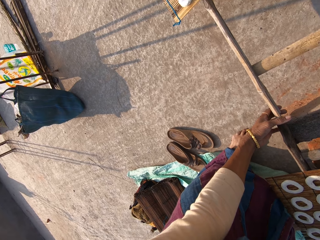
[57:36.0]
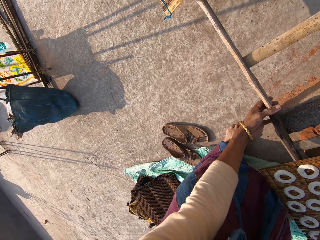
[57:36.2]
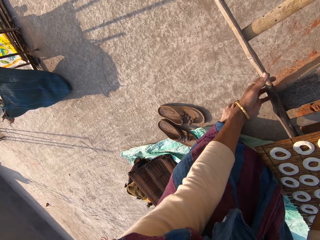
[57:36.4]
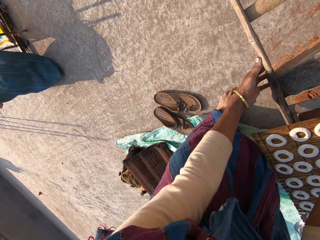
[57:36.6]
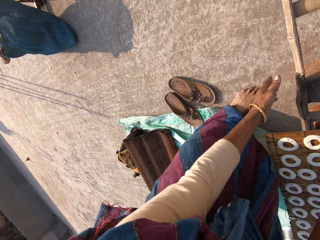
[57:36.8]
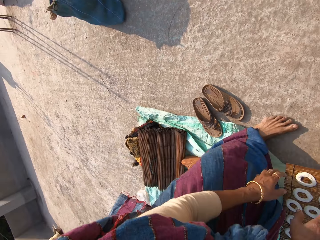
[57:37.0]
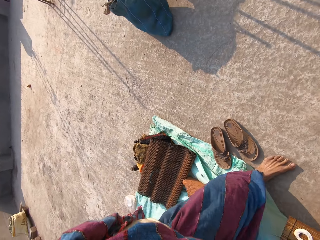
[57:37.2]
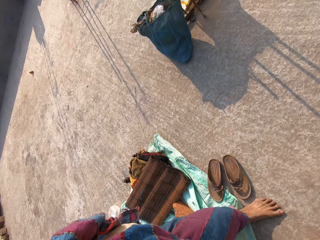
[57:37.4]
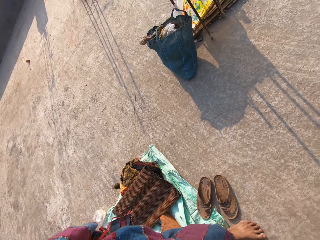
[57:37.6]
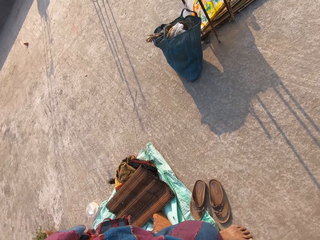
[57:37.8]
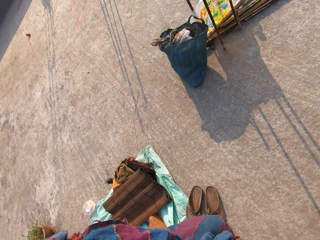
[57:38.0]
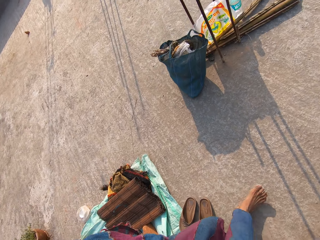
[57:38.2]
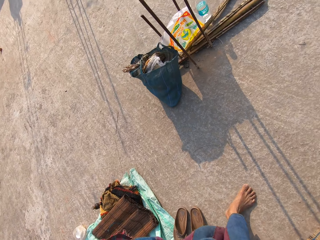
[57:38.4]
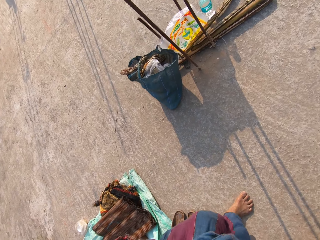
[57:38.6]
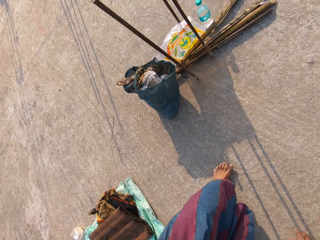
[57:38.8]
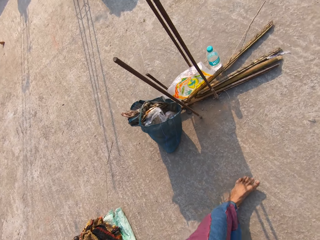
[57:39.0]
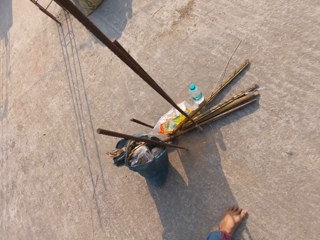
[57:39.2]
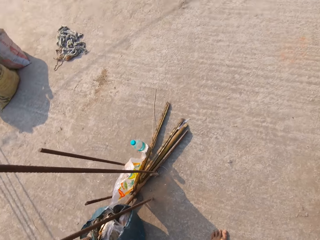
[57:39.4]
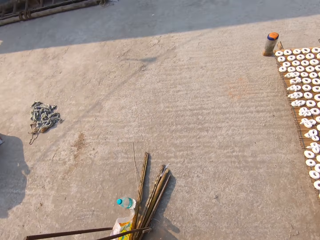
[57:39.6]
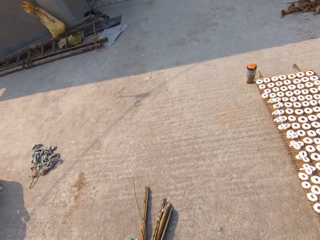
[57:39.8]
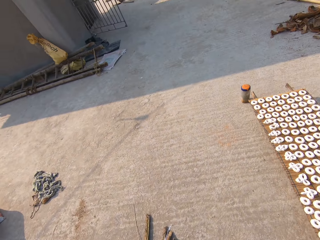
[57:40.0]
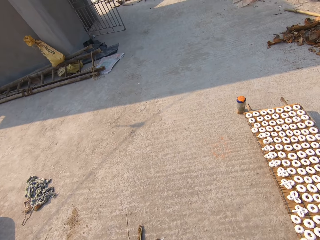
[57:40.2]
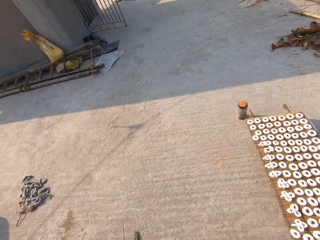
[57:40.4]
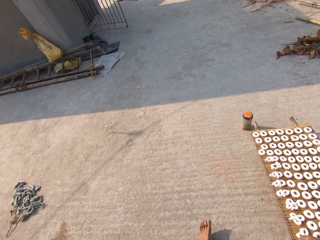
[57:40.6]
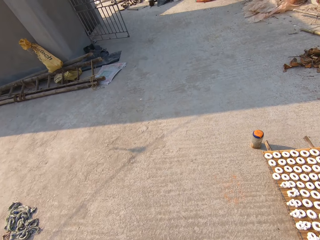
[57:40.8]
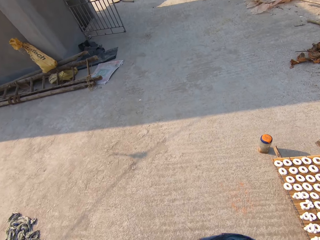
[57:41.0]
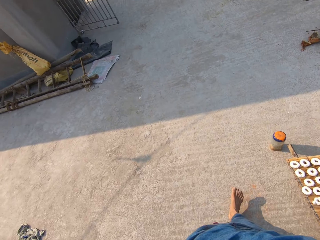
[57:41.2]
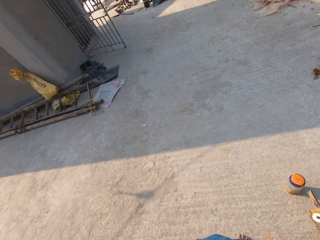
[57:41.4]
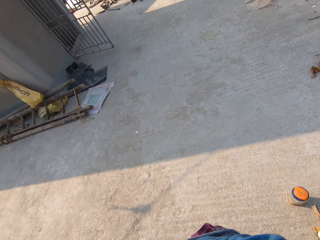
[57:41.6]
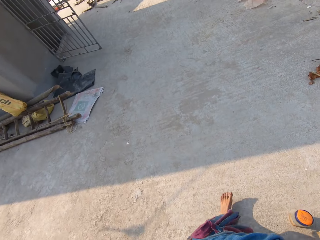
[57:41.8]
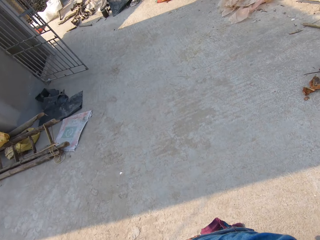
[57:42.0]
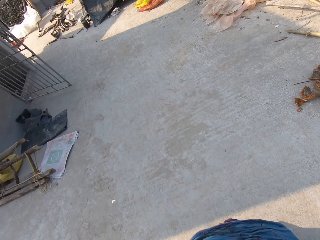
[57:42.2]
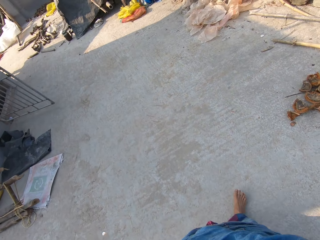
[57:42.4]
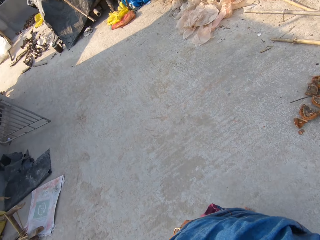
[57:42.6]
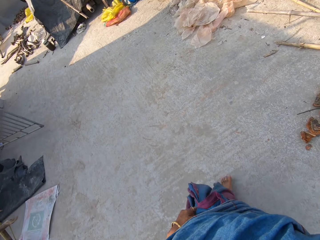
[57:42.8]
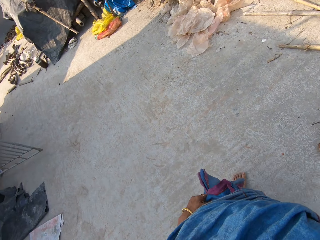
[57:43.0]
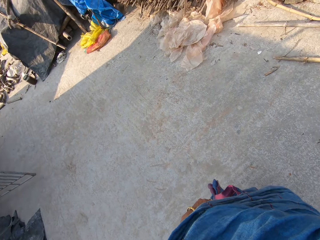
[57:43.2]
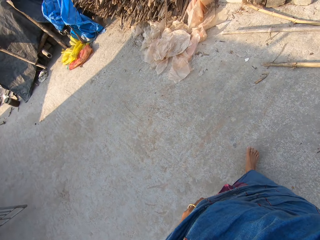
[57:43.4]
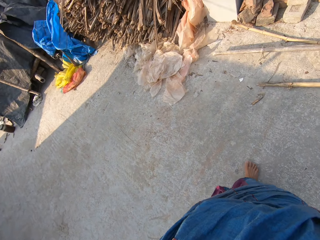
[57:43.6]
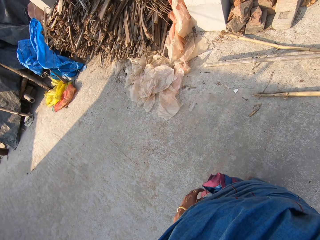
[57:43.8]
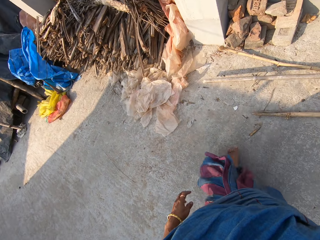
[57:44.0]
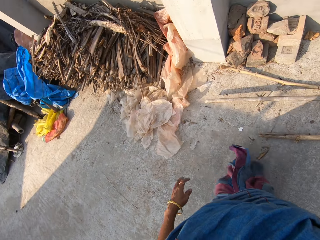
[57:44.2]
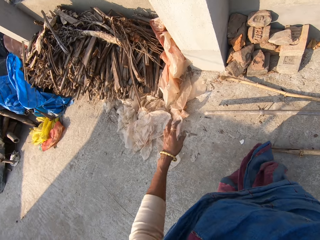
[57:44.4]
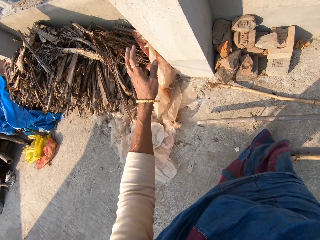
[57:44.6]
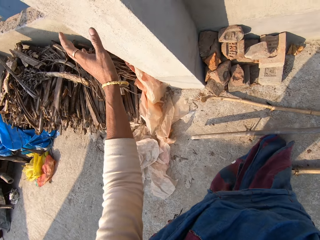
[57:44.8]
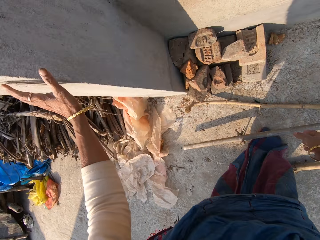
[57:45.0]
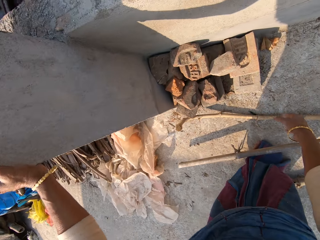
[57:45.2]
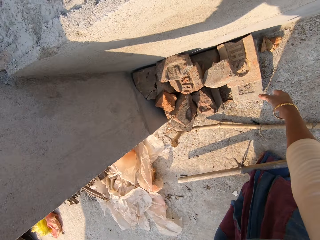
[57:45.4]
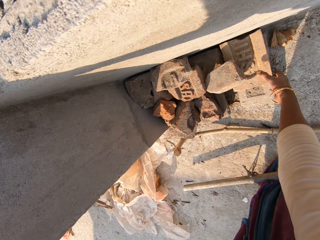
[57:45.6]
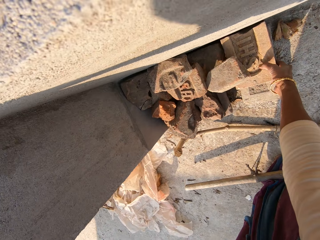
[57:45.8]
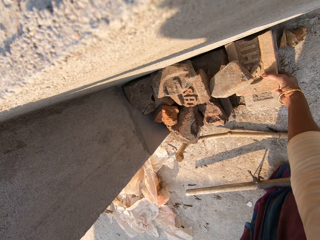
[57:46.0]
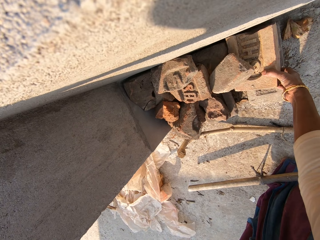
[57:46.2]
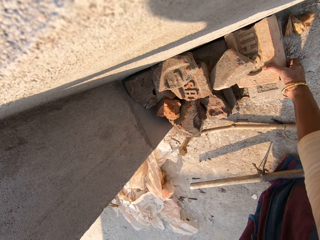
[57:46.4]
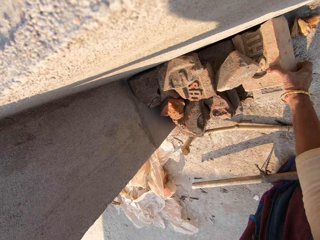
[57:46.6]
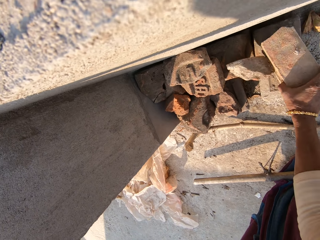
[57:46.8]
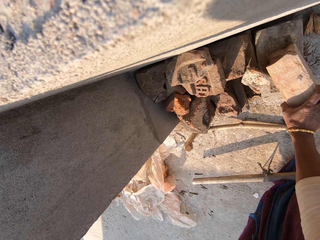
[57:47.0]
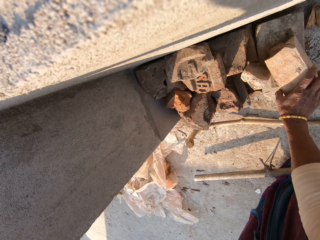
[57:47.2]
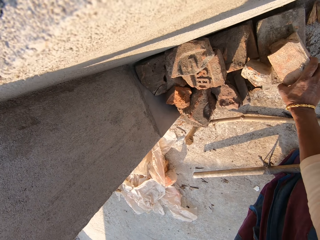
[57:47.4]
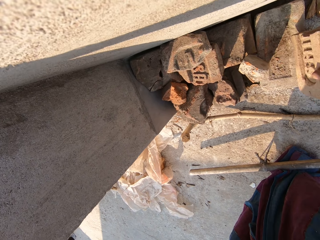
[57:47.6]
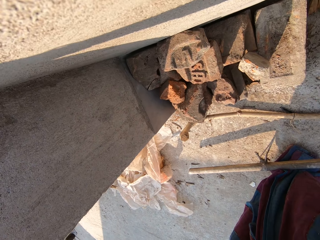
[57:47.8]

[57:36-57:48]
The camera wearer removes her left hand from something. She moves around. She holds a pillar. She rests her left hand on the wall. She picks a block. She moves a brick with her right hand.

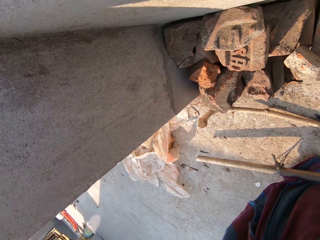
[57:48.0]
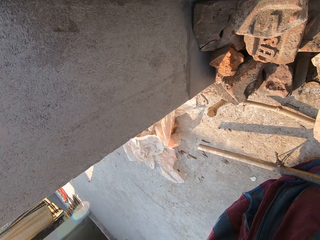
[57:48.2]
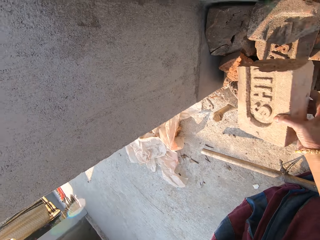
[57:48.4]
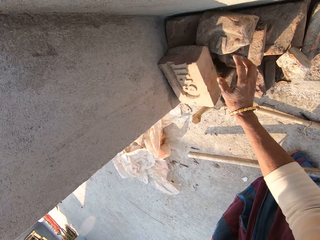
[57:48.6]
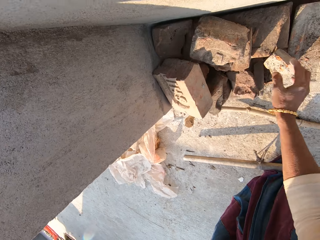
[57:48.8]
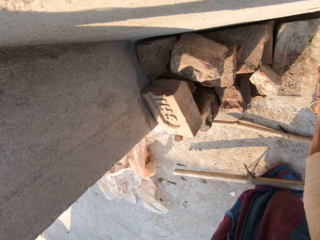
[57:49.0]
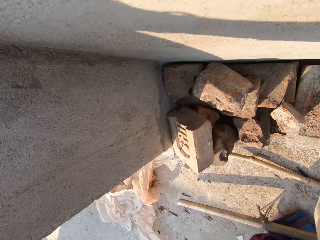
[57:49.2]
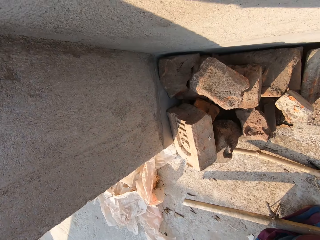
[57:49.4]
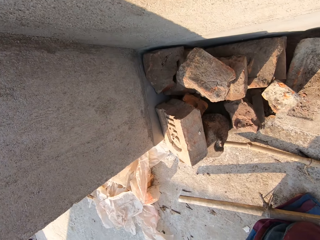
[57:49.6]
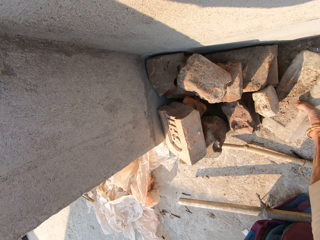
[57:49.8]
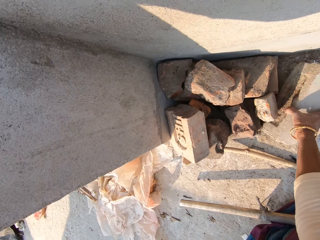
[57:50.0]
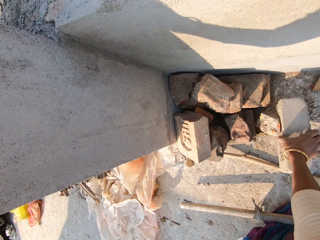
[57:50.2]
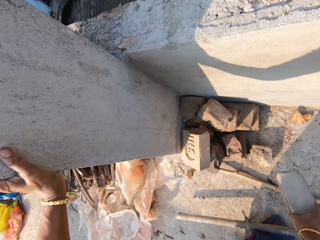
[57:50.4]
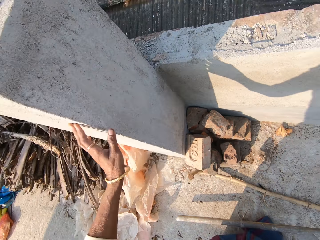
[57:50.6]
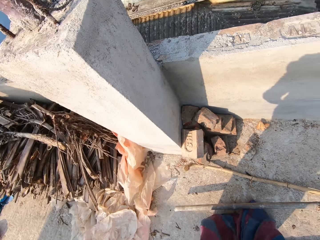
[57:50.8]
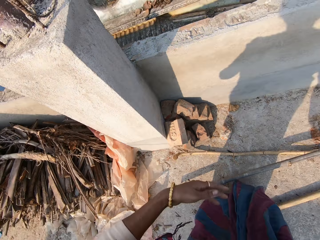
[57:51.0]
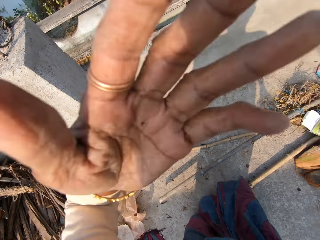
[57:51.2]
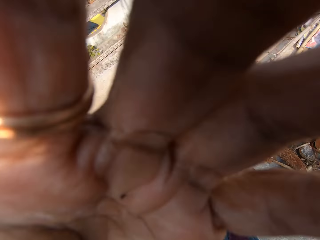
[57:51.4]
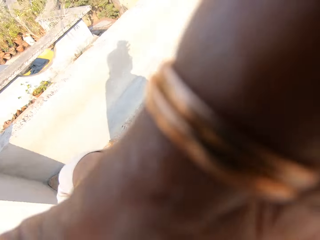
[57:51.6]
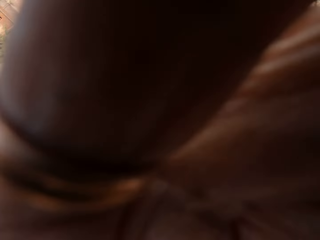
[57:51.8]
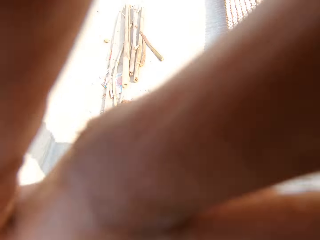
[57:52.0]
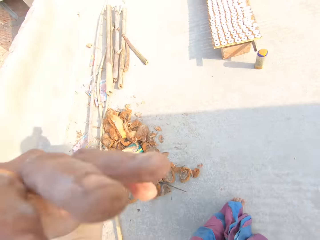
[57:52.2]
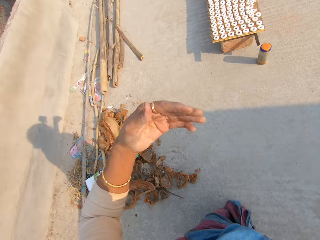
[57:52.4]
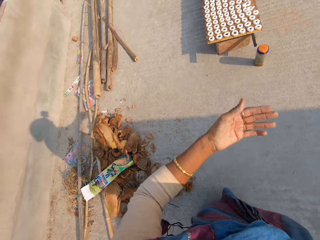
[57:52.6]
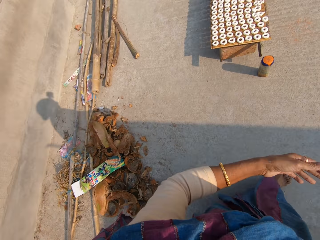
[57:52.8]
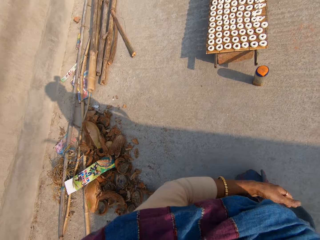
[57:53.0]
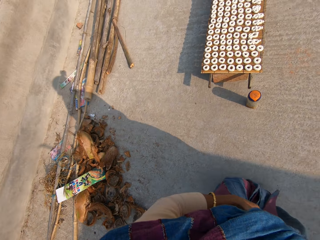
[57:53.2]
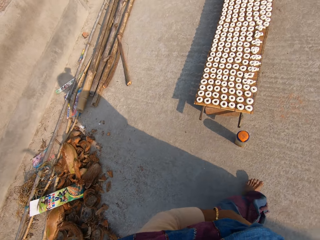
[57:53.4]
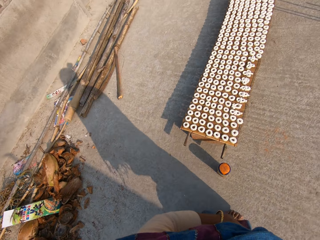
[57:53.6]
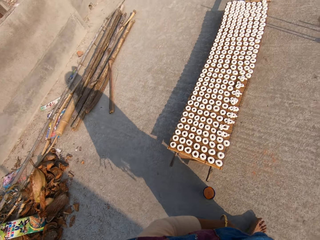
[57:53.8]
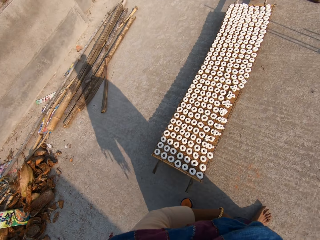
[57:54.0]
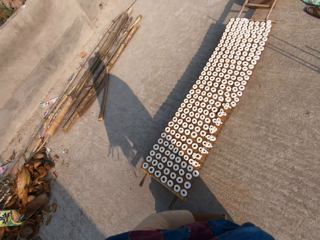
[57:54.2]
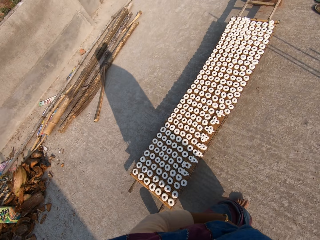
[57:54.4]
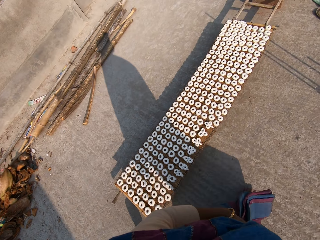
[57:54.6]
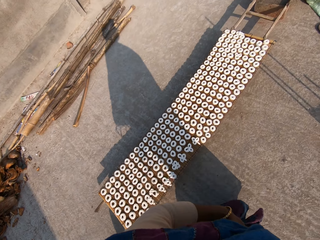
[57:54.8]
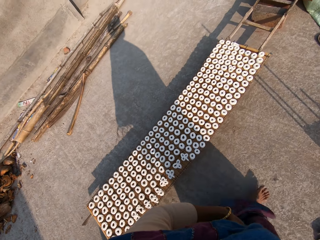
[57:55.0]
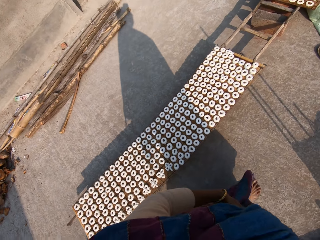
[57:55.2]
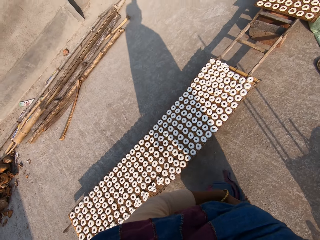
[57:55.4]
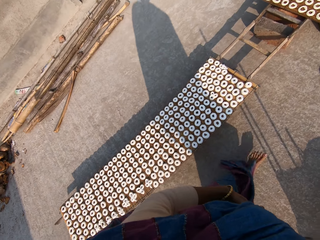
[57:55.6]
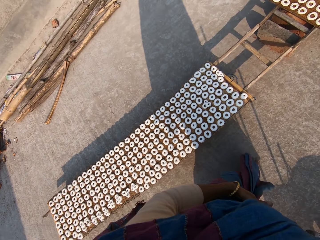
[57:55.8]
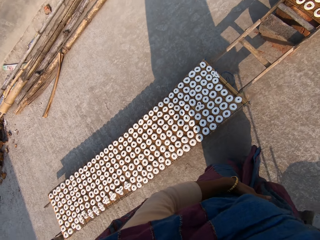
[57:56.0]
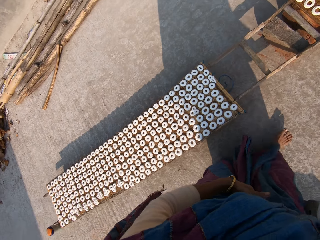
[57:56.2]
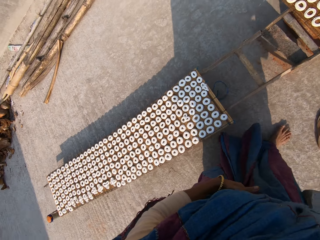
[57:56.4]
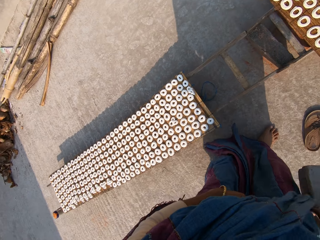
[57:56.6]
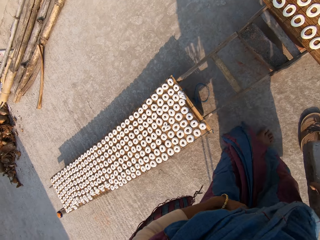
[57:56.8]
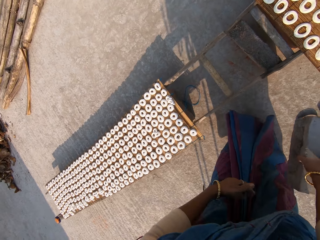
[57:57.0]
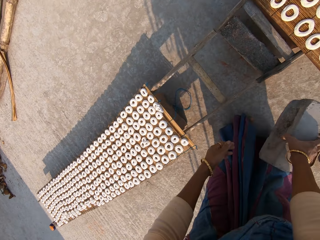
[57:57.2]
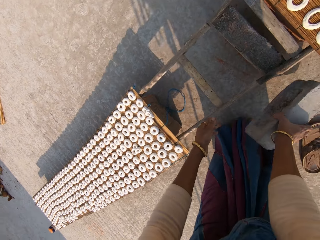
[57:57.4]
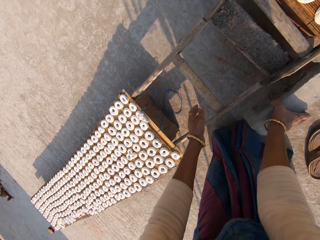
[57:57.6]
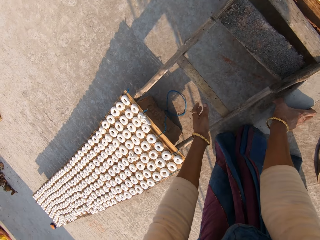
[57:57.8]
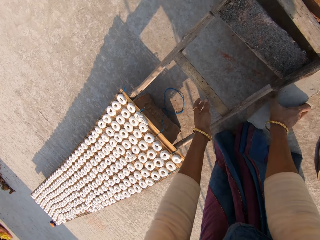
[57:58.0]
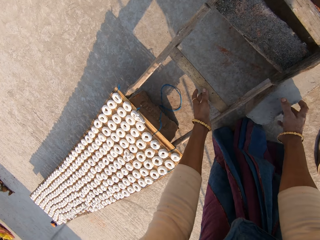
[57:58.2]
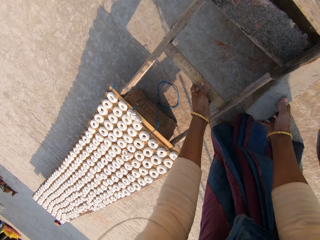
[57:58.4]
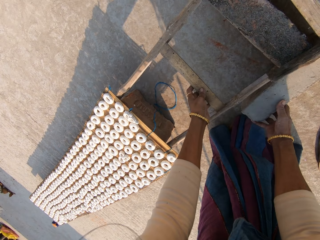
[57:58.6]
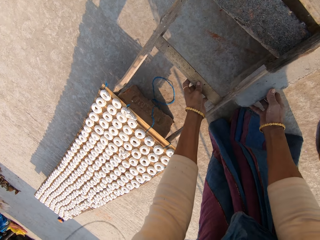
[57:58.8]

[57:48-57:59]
The camera wearer drops a block or brick. She picks the brick from the ground with her right hand. She removes her hand from the pillar. She adjusts the camera. She places her left hand on the camera. She holds a cloth. She walks around. She drops the block on the floor. She stations the ladder on the brick with both hands. She holds something.
